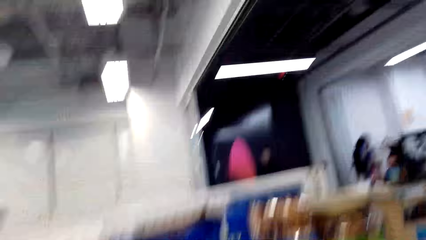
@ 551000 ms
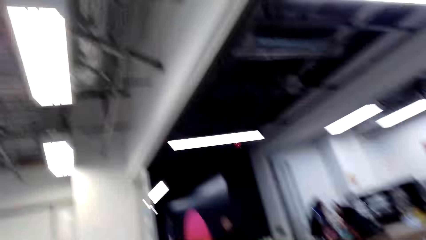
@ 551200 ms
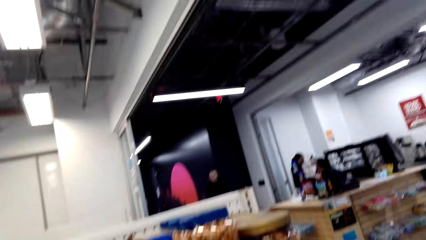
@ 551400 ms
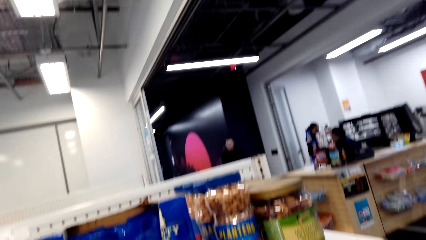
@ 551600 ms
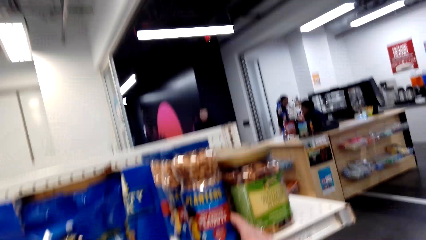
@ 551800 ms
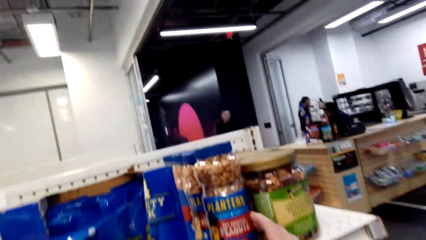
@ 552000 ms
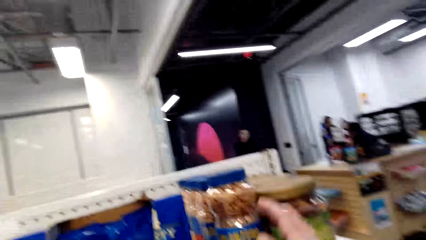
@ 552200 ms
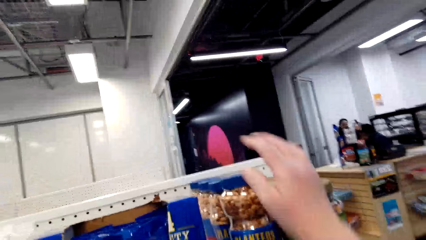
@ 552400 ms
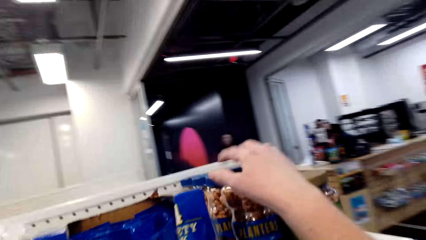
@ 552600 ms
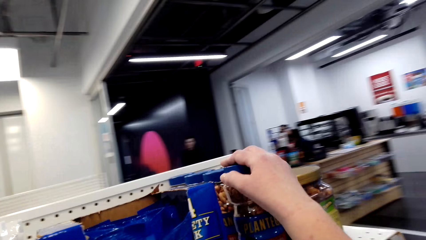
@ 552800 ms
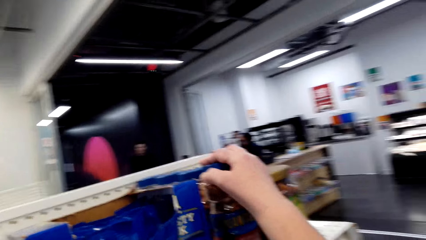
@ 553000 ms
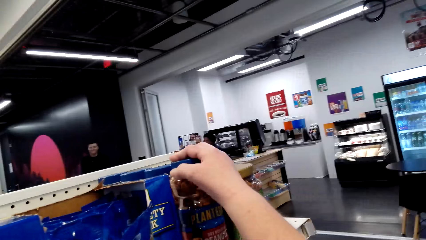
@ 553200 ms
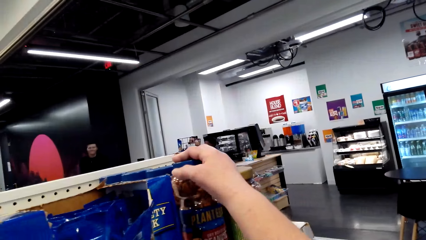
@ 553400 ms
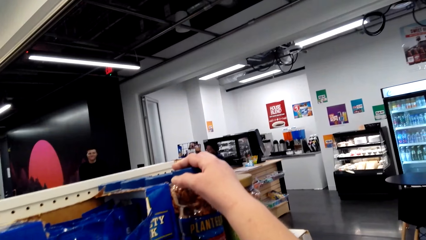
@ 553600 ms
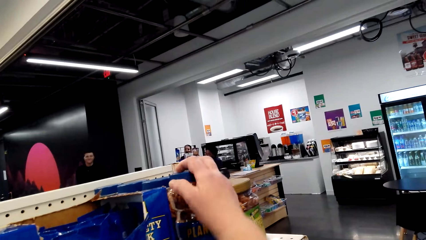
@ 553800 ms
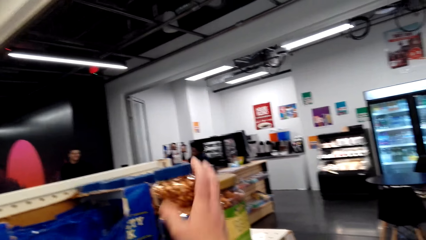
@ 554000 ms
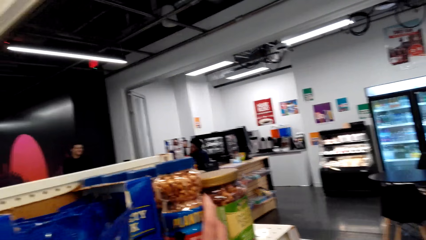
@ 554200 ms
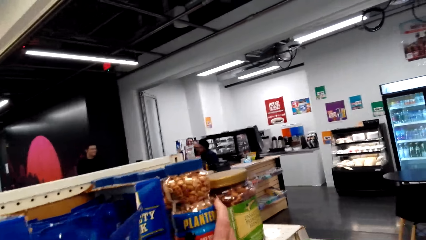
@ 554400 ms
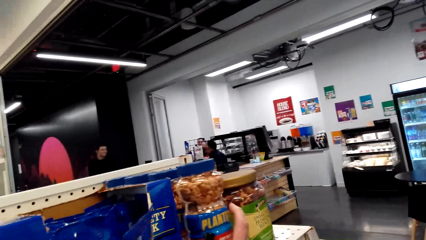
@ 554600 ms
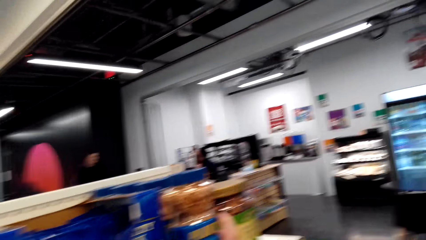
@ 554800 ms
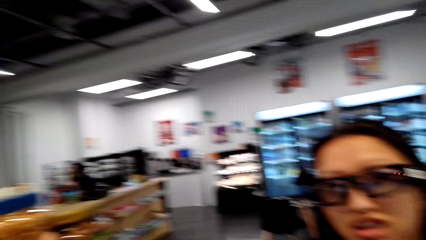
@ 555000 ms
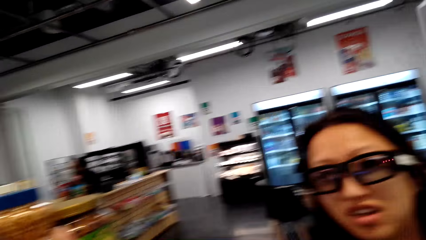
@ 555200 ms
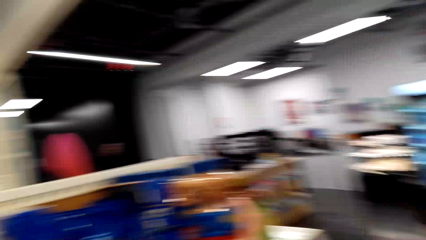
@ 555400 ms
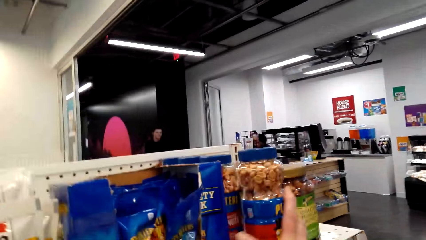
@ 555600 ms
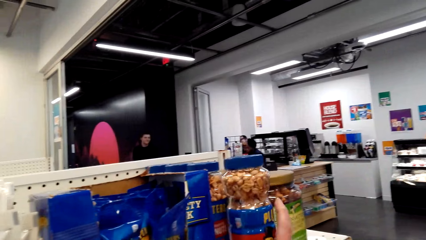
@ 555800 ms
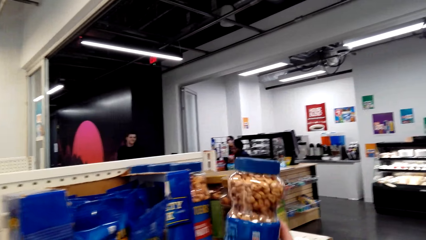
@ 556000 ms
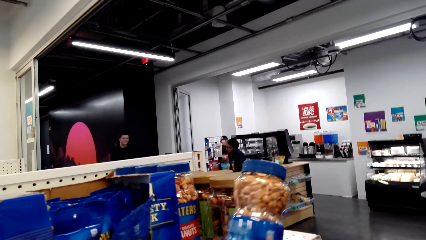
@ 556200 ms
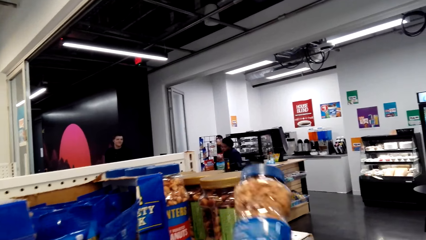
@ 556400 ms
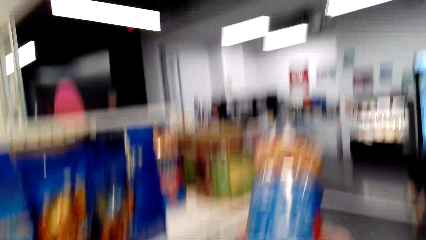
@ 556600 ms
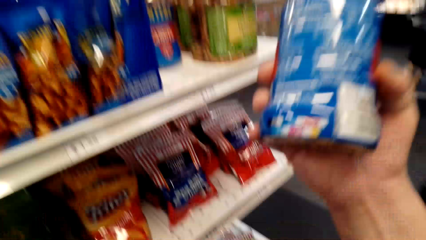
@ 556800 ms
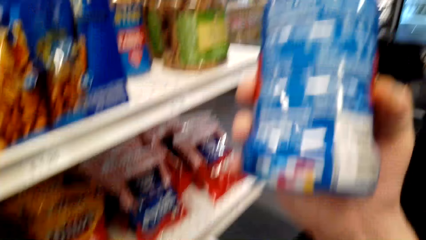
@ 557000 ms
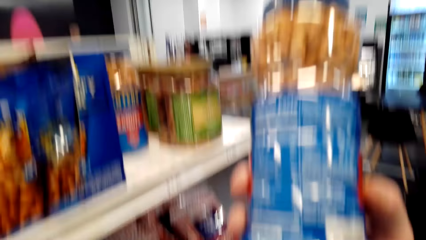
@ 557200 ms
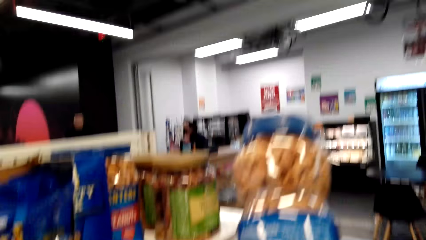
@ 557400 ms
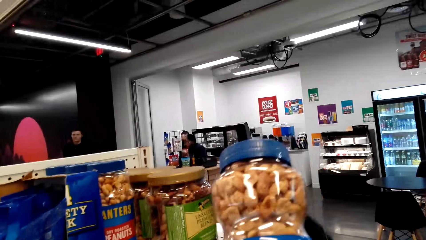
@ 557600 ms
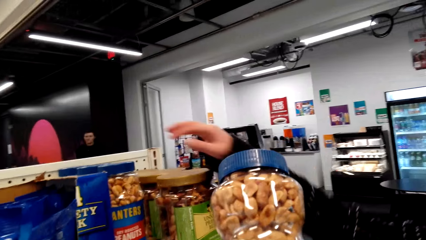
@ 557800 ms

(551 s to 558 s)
The camera wearer removes the hand from the Planters Dry Roasted Peanuts. They speak to a woman. They touch the Planters Dry Roasted Peanuts on the shelf. They speak to the woman. The woman looks at the camera wearer. The camera wearer looks on the nut tin. They take the nut tin from the shelf. They look at the tin.

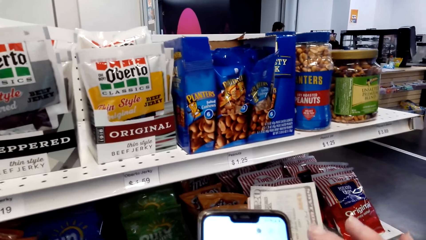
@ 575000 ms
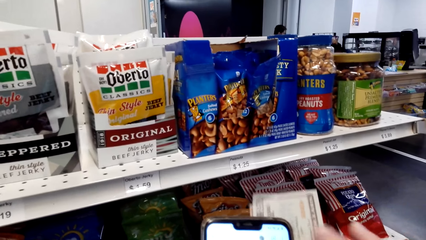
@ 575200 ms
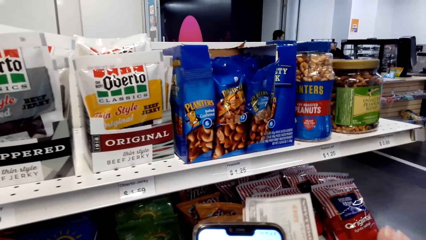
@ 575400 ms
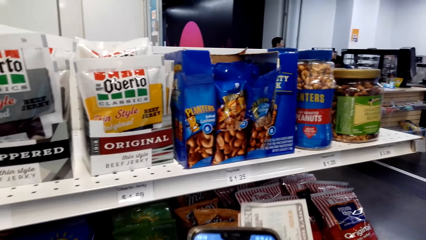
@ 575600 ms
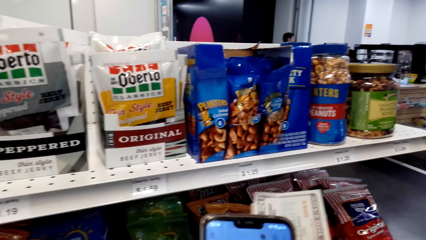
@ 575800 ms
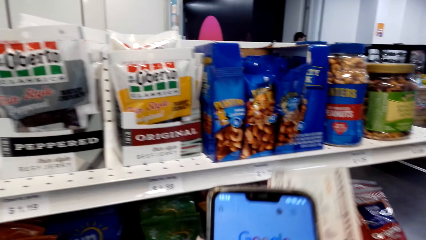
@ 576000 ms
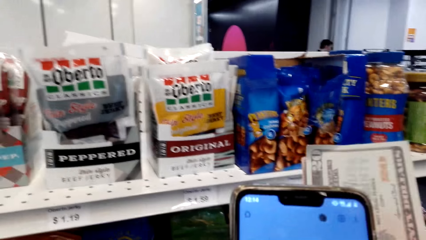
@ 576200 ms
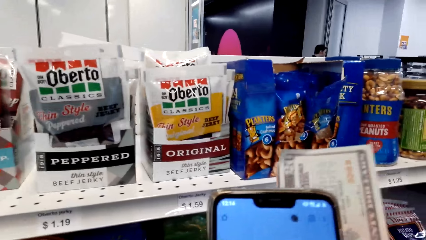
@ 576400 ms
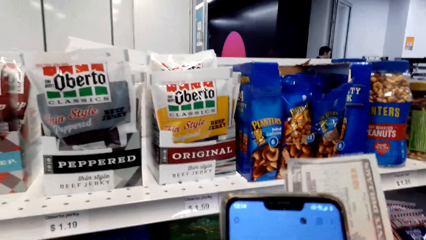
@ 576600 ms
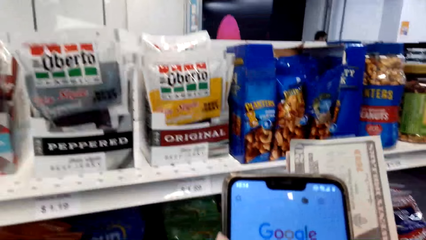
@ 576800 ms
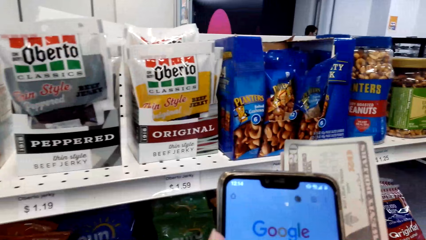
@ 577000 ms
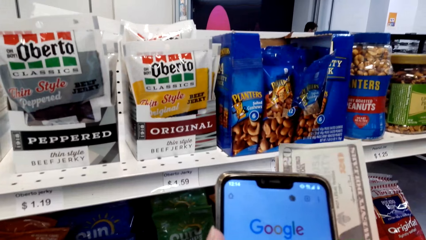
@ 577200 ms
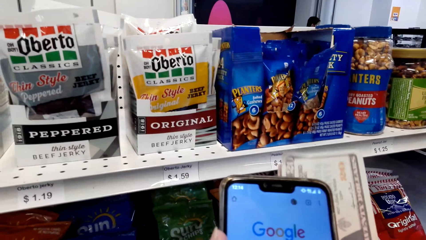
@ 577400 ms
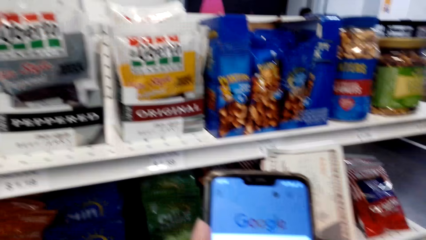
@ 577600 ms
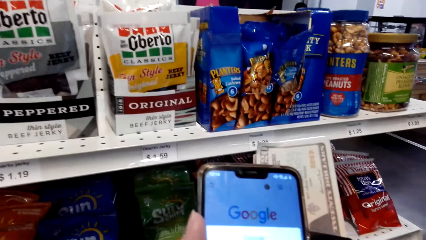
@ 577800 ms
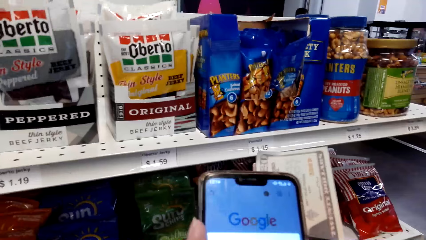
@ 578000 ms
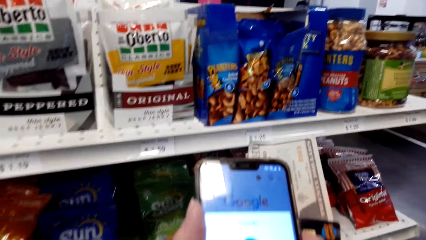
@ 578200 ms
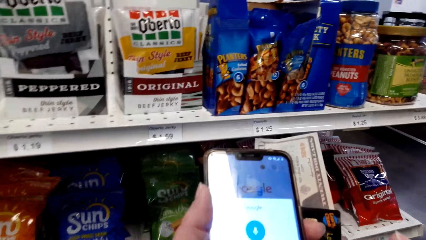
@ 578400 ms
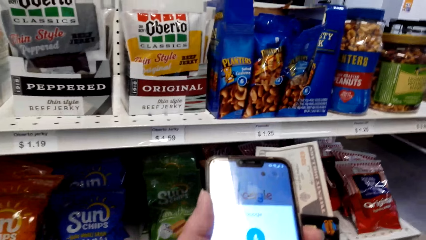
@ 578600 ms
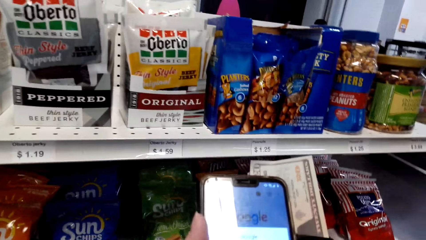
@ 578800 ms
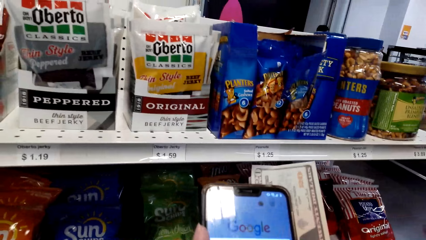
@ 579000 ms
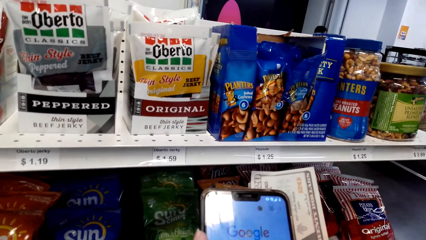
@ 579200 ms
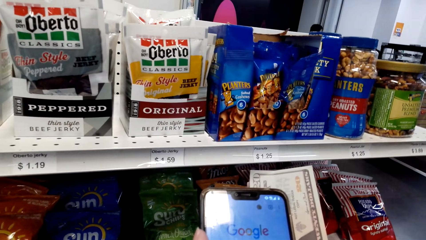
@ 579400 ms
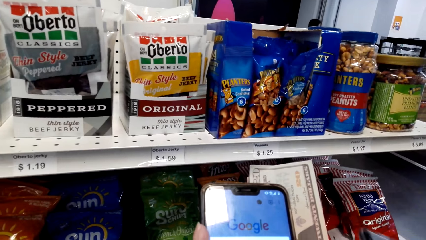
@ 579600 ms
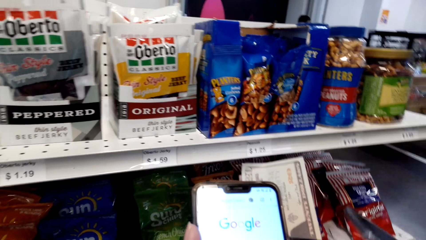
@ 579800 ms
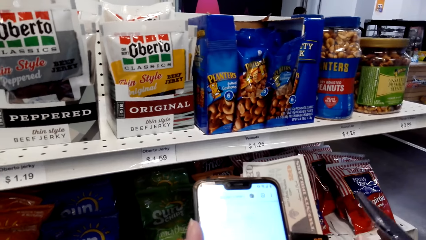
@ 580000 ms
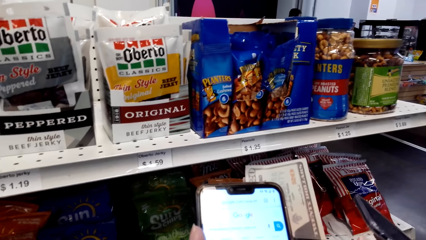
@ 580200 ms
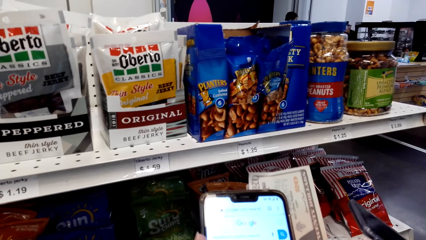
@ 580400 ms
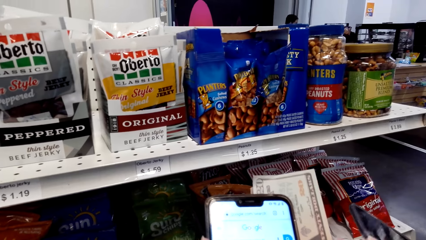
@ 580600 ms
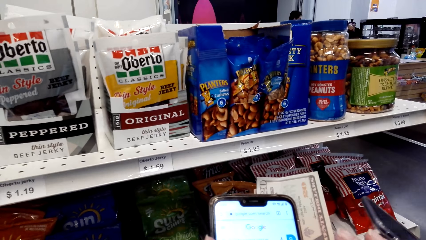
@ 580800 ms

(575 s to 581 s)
The camera wearer uses the phone.

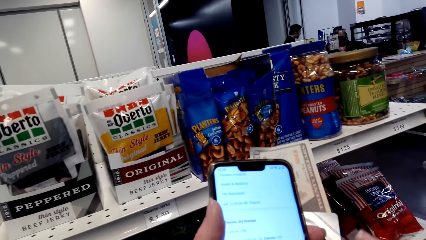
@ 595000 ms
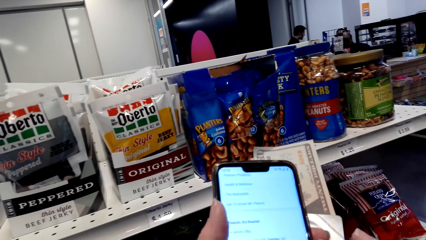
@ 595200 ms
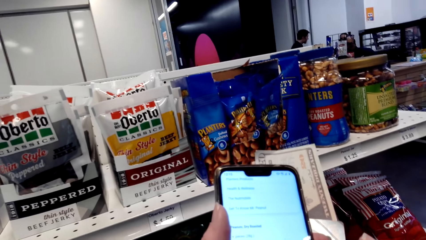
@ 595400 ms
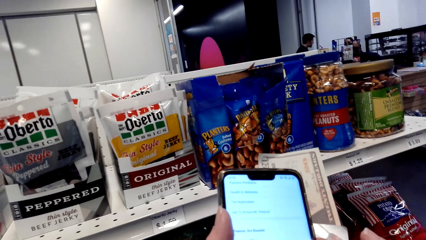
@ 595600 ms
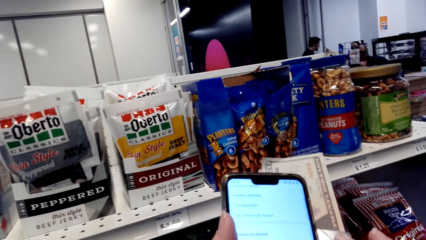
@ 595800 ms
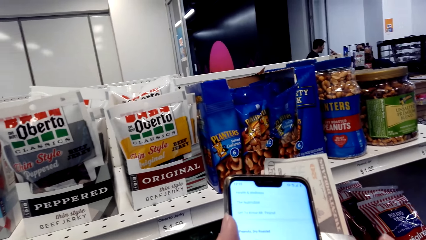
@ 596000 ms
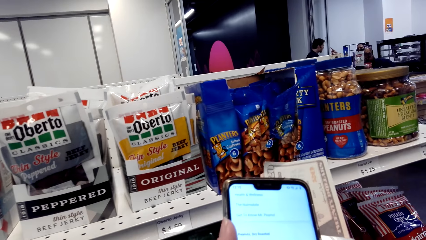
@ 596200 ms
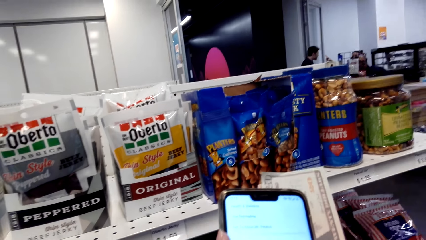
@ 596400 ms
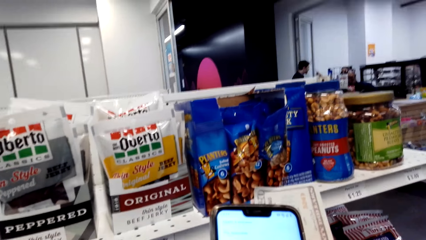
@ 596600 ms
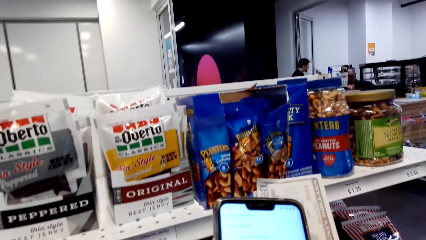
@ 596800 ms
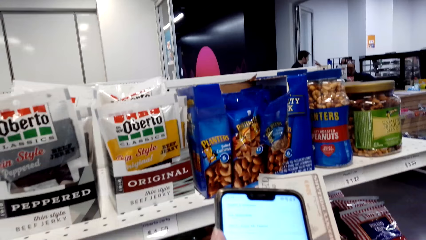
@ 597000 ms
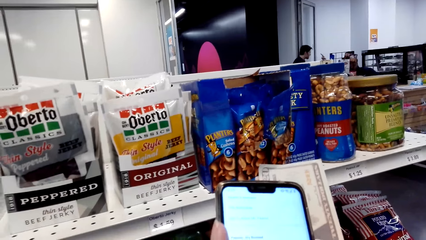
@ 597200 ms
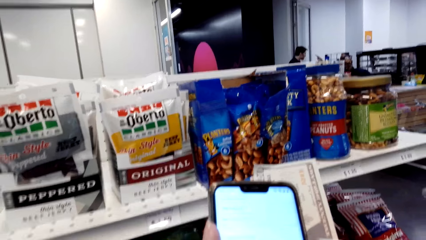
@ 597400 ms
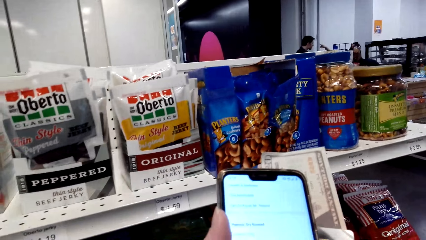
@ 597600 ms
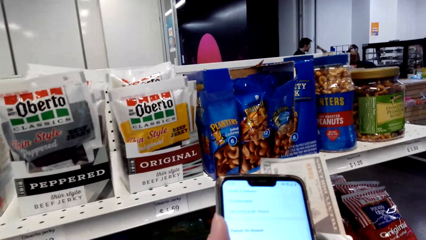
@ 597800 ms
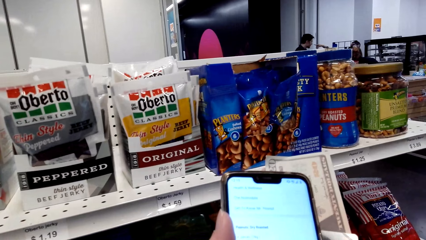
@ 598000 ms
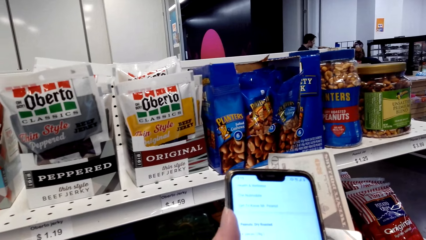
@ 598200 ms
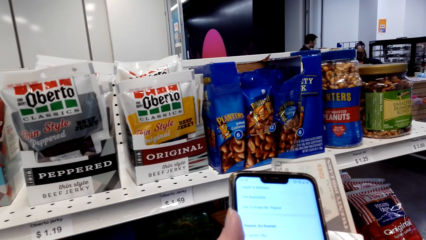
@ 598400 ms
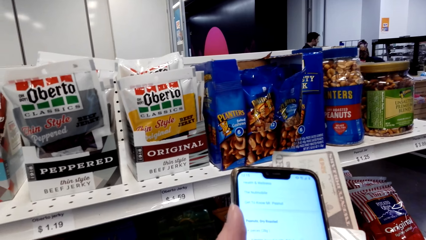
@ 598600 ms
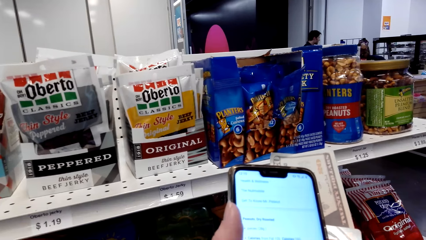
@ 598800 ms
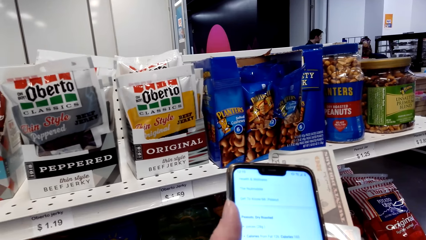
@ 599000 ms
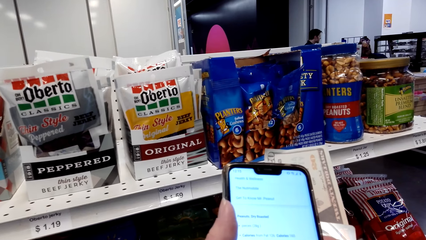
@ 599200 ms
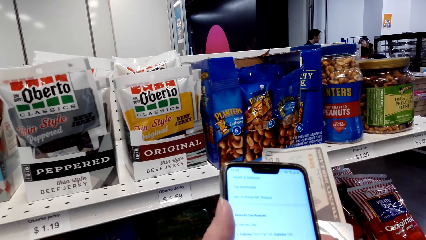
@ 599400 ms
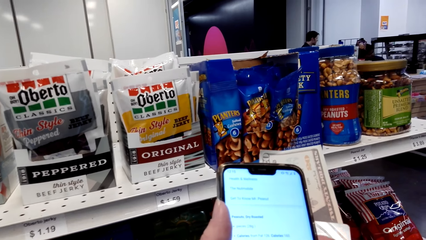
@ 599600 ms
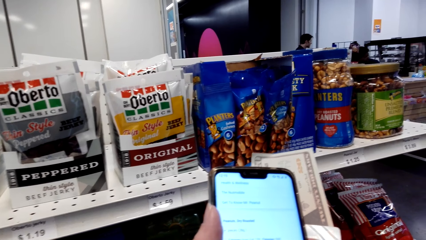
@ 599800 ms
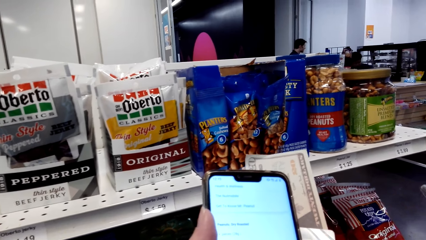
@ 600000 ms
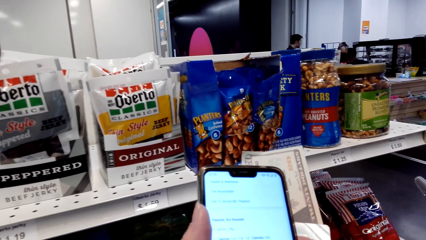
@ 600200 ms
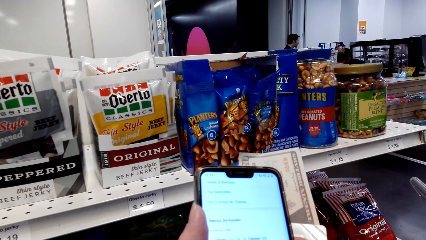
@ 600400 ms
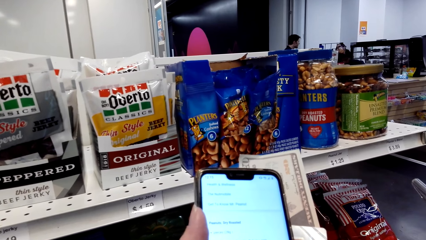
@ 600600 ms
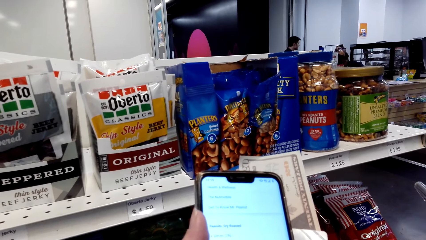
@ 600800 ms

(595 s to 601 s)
The camera wearer scrolls on the phone.
